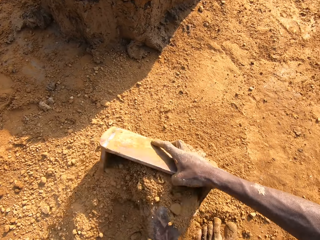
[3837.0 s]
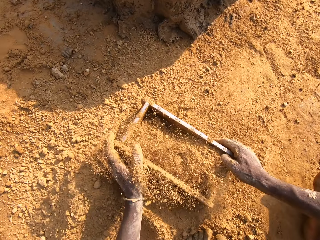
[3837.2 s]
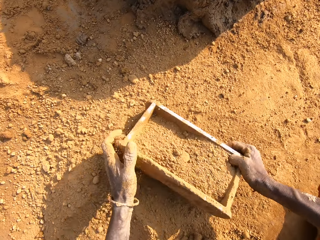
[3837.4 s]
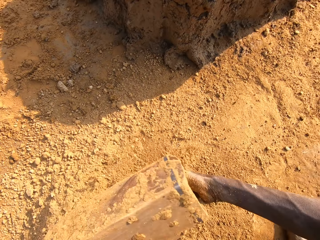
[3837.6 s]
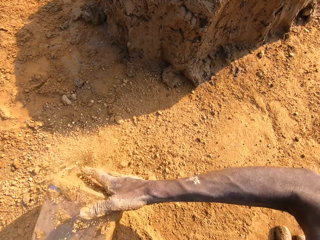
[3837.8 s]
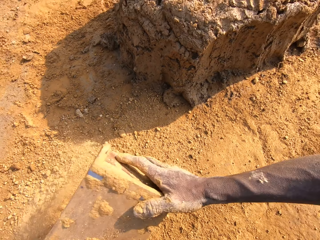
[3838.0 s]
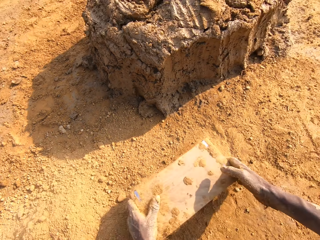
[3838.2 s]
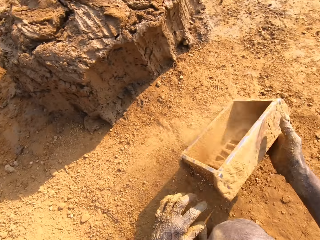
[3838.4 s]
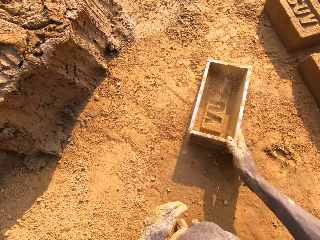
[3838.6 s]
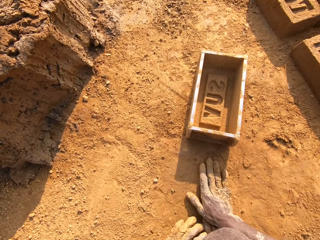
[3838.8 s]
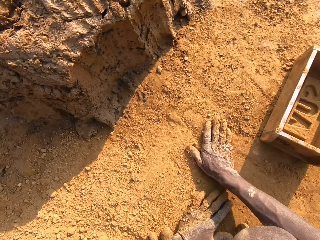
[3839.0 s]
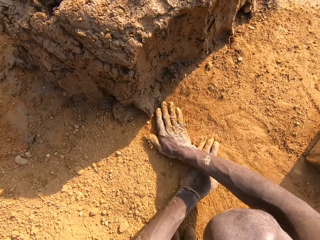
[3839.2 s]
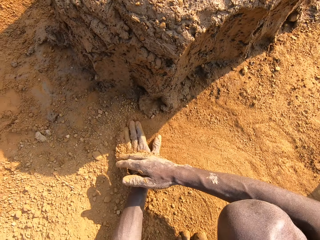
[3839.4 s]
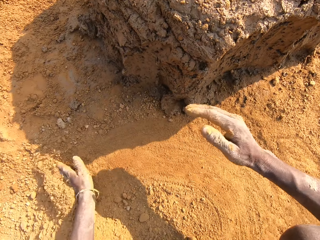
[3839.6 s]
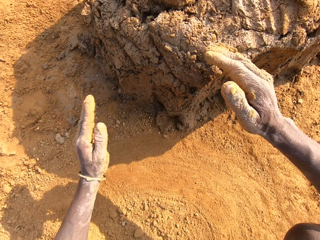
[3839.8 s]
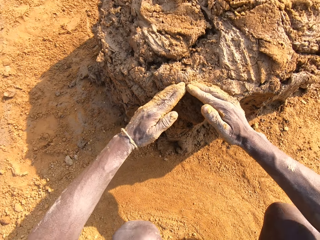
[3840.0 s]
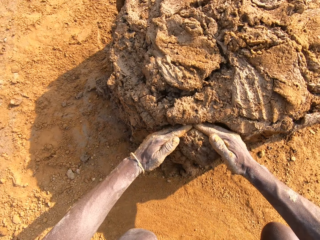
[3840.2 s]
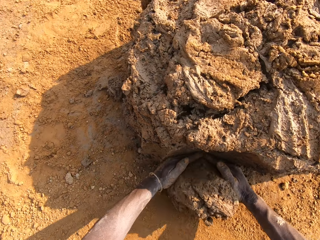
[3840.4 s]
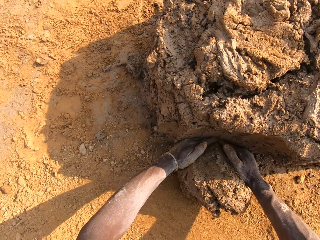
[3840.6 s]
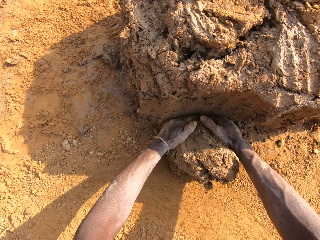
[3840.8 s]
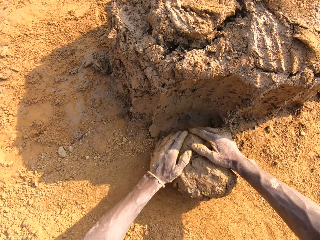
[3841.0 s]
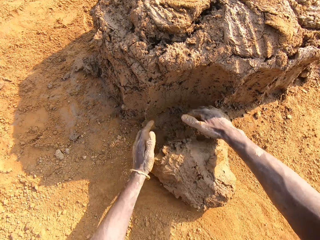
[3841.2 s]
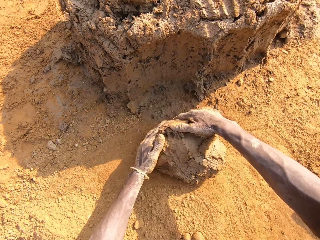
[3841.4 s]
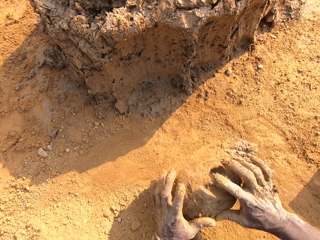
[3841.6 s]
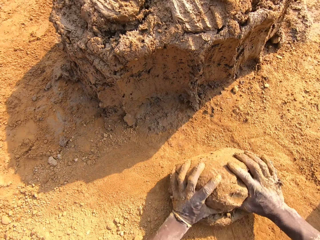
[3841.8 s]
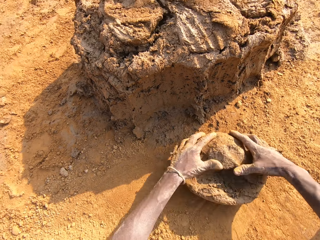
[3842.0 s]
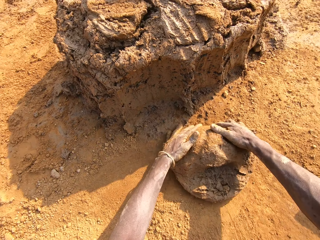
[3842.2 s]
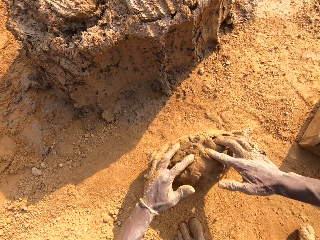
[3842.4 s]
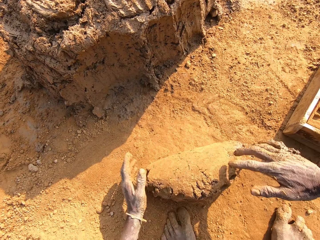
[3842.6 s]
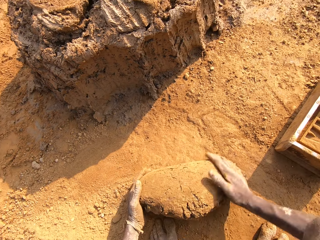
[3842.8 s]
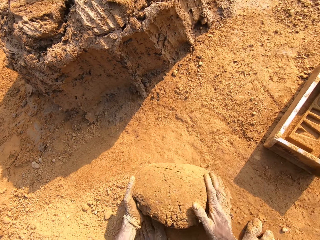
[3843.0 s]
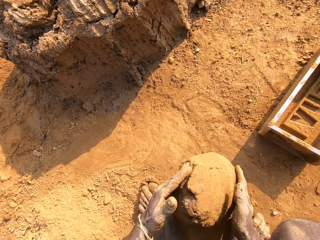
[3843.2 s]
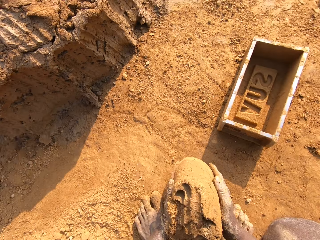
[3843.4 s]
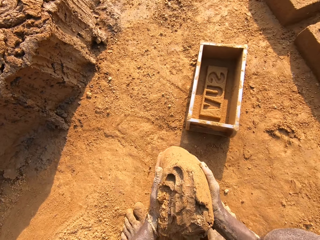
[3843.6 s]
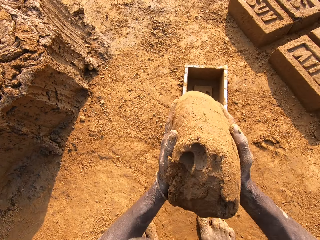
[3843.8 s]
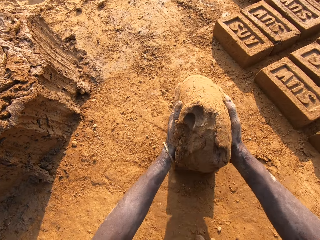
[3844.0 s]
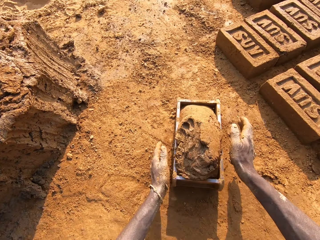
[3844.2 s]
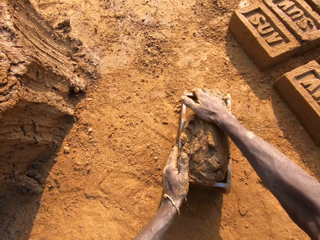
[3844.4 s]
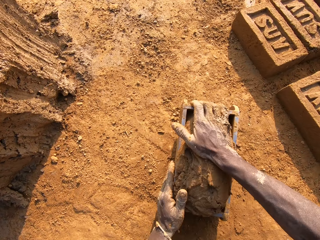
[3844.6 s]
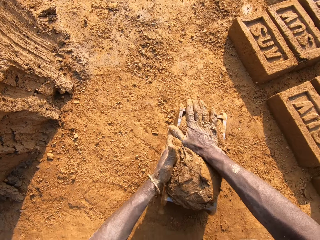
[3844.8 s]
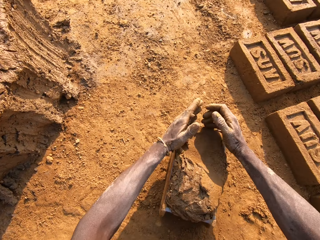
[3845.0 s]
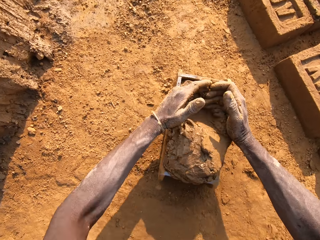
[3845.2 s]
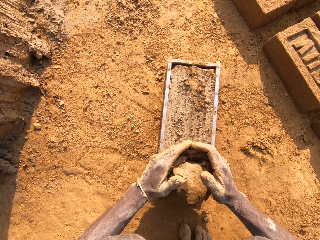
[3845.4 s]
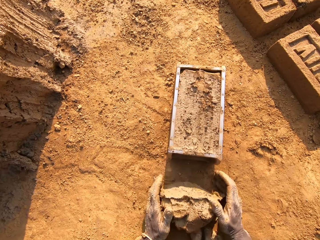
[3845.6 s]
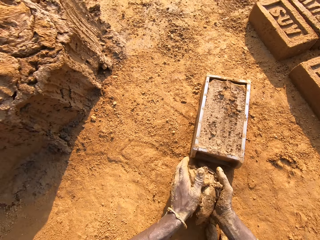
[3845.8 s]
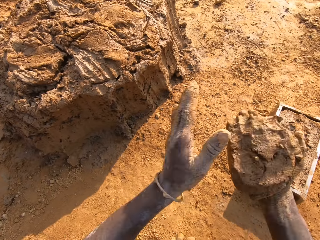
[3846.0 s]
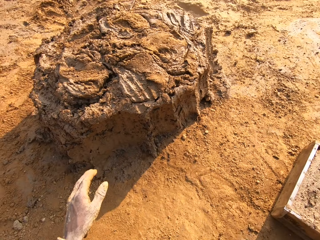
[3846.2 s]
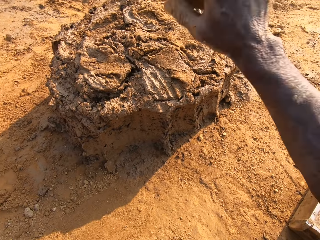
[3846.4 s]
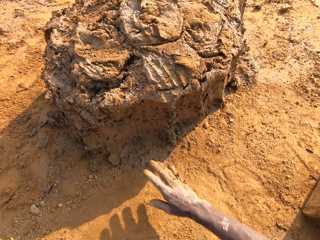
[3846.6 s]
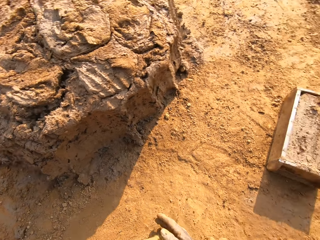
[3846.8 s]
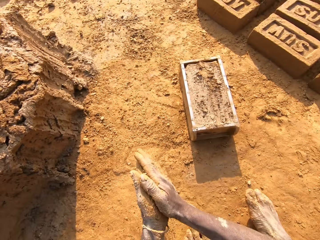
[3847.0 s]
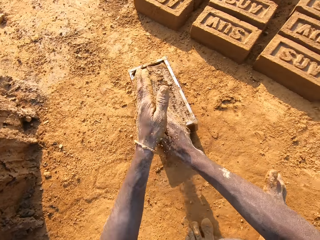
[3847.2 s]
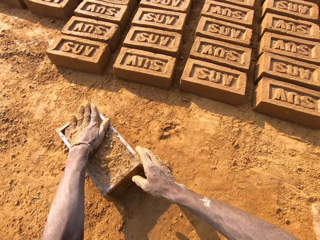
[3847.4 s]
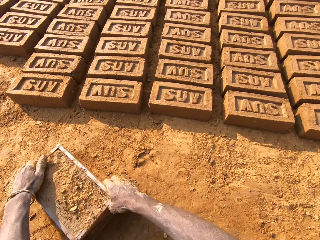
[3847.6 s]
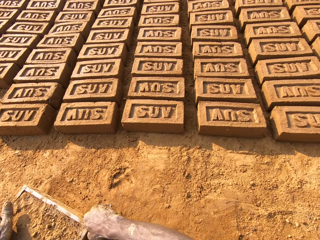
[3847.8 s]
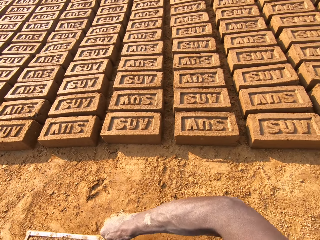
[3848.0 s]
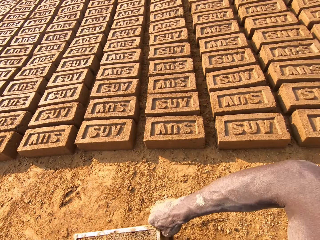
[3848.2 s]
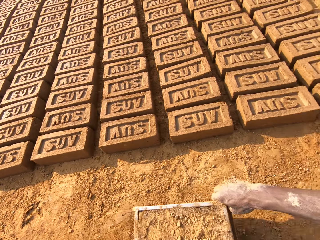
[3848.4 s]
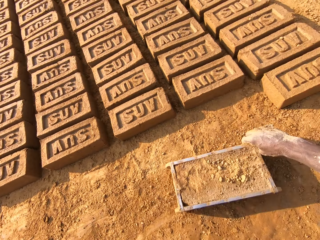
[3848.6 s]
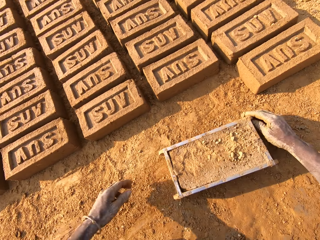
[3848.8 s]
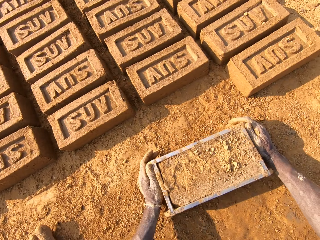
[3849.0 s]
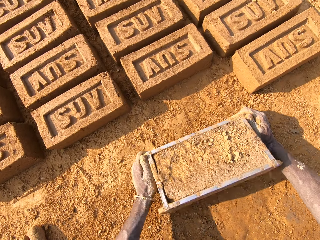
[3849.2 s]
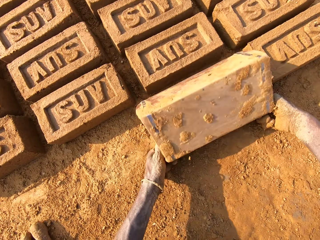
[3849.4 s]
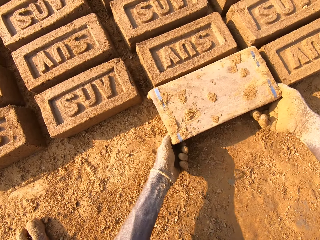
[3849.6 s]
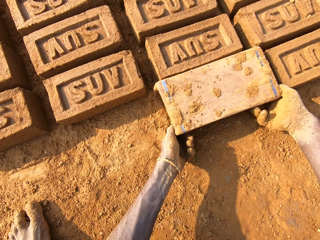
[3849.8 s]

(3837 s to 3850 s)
The camera wearer puts the wooden brick mould on the ground. He packs sand into the brick mould with his left hand. He empties the sand from the wooden brick mould. He turns the brick mould over. He pulls the wooden brick mould. He drops the brick mould on the ground. He rubs the ground with both hands. He packs the clay or mud from the clay pile with both hands. He cuts the mud with his hands and mixes the mud with sand. He presses the clay together with both hands. He lifts the mud off the ground. He throws the clay into the brick mould. He hits the wooden brick mould against the ground. He pats the clay in the mould with his right hand and packs excess clay from the mould with both hands. He cuts the mud with his hands, puts the mud on the ground and lifts the mud off the ground. He throws the excess clay on the clay pile. He rubs his hands against each other. He pats the clay in the brick mould with his left hand. He drags the brick mould with his right hand. He turns the brick mould over. He removes the brick from the wooden brick mould.

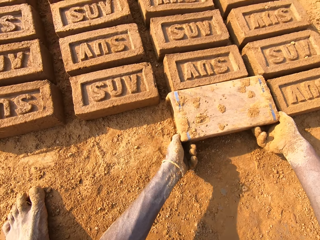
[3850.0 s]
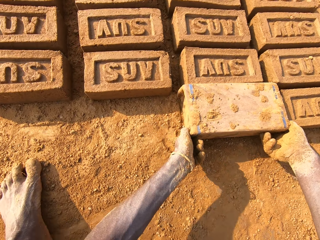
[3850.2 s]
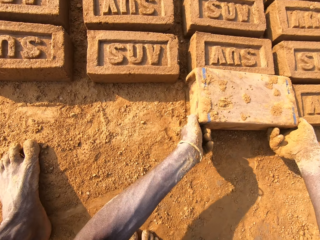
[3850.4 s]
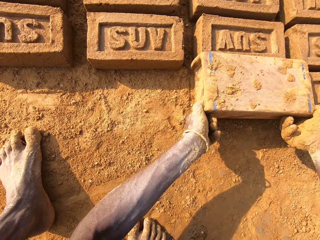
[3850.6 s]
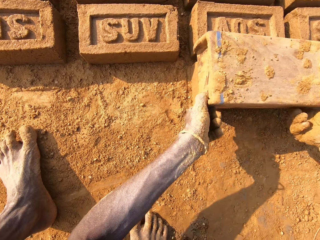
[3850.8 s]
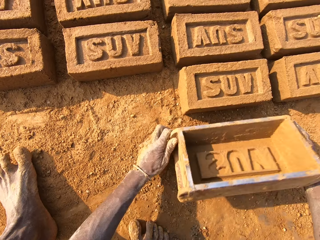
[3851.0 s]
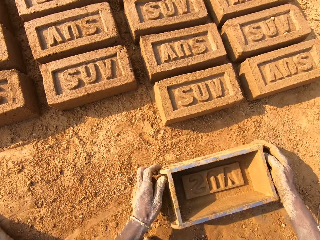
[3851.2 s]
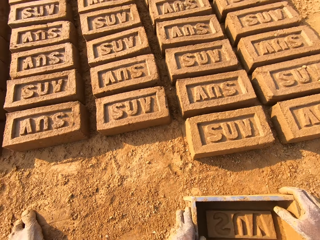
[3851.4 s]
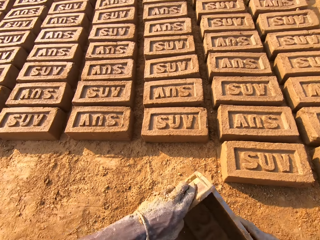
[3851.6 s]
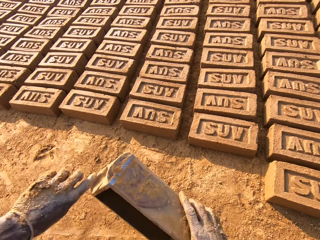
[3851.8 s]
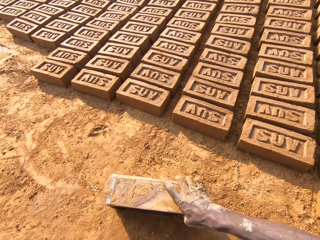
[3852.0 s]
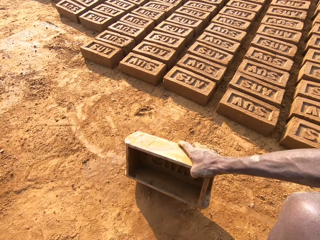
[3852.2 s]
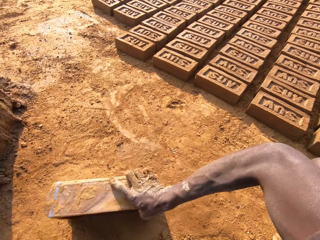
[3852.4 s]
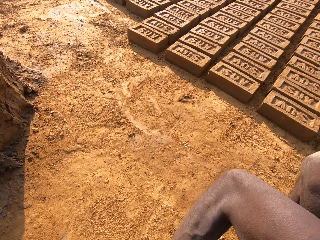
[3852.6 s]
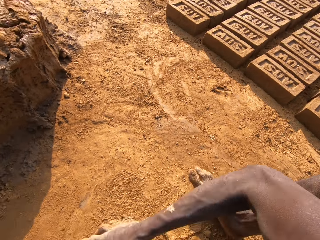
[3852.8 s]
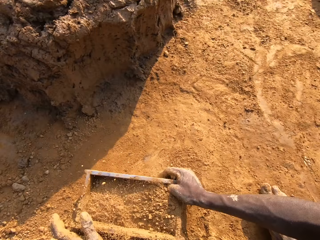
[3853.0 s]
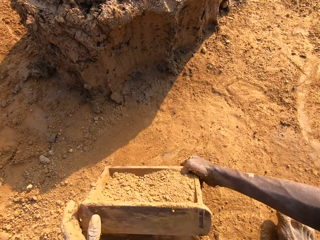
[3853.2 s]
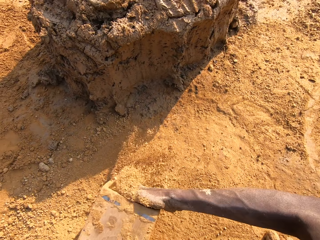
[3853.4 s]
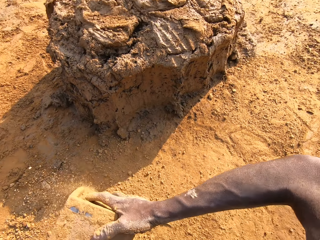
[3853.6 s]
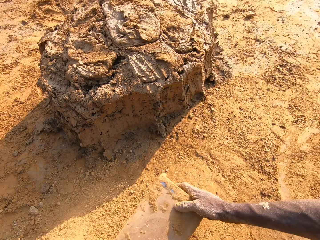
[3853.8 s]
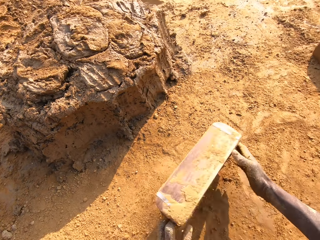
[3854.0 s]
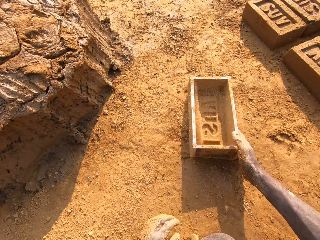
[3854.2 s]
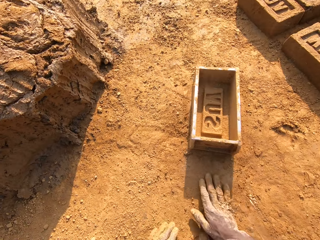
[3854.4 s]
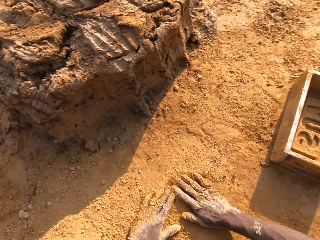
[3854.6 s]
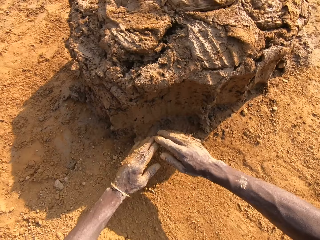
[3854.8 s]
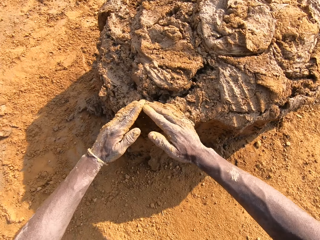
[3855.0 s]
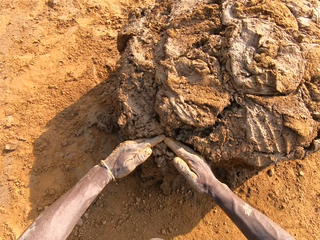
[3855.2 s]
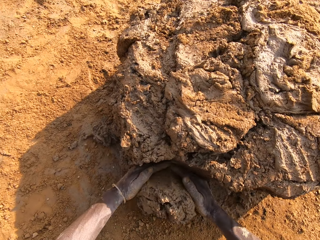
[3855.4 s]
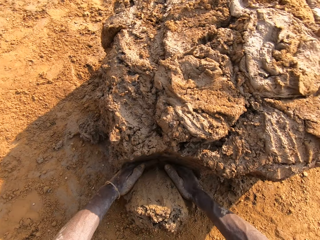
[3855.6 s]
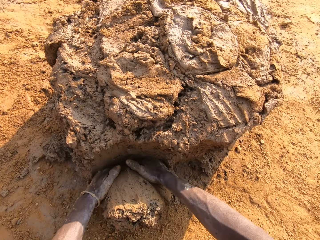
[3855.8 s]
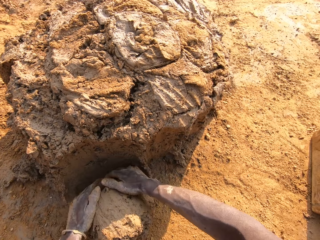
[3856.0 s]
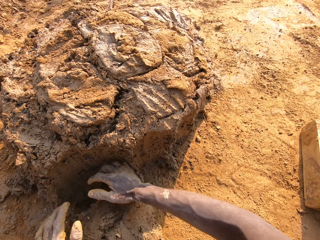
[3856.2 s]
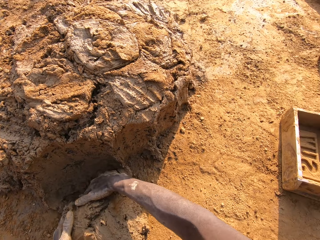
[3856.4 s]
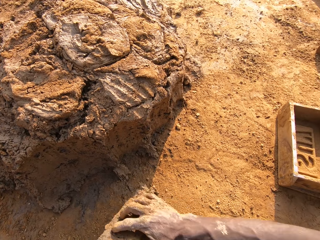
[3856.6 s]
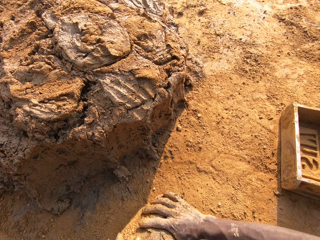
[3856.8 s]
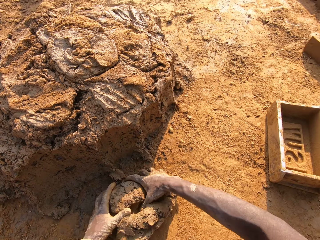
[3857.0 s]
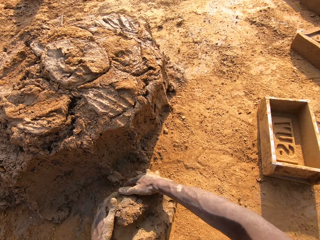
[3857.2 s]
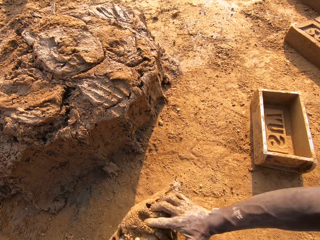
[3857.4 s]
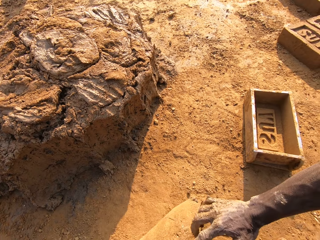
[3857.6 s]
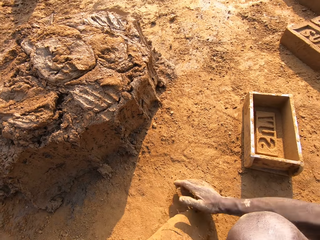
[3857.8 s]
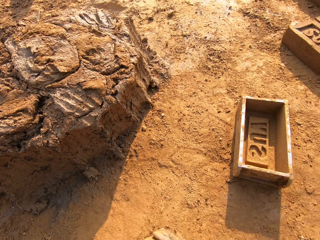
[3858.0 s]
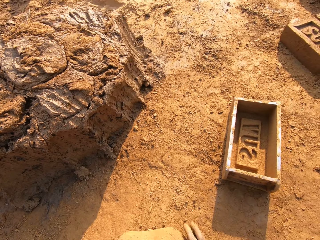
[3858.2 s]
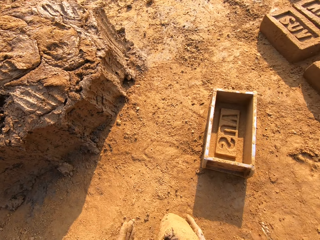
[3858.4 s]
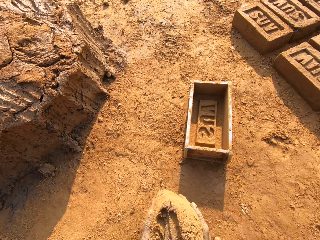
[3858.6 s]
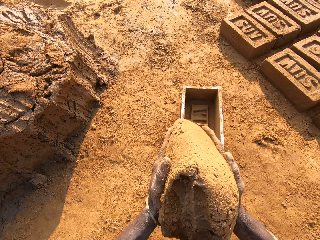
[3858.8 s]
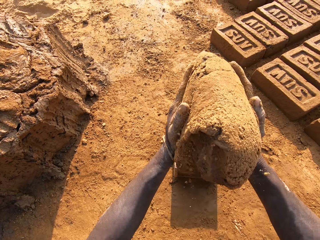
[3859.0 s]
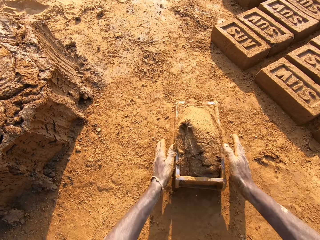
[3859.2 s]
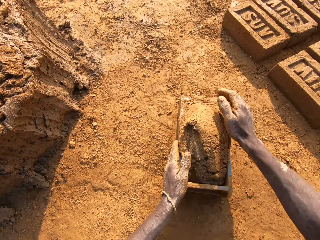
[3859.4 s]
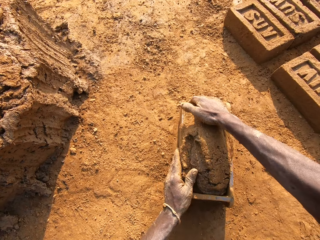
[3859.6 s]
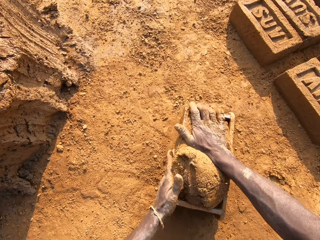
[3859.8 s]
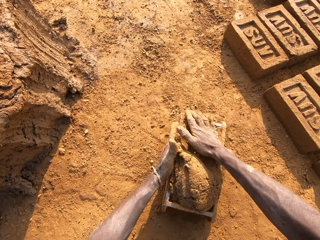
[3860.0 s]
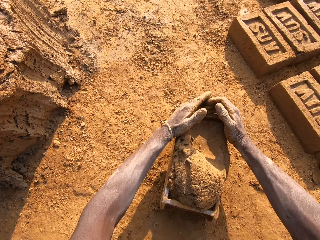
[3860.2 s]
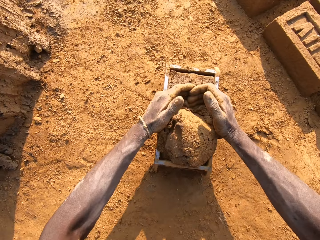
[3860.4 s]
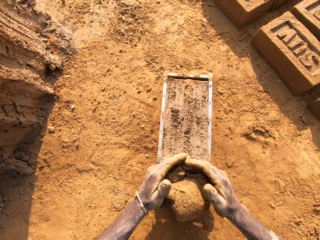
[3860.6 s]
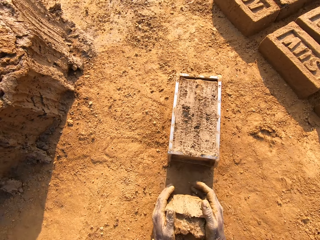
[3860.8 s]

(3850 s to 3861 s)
The camera wearer drops the brick mould on the ground. He pulls the brick mould. He packs sand into the brick mould. He empties the sand from the brick mould. He turns the brick mould over. He pulls the brick mould. He drops the brick mould on the ground. He rubs his hands on the ground. He packs the clay or mud from the clay pile with both hands. He cuts the mud with his hands and mixes the mud with sand. He lifts the mud off the ground. He throws the clay into the brick mould. He hits the brick mould against the ground. He pats the clay in the mould with his right hand. He packs excess clay from the mould with both hands. He cuts the mud with his hands.
